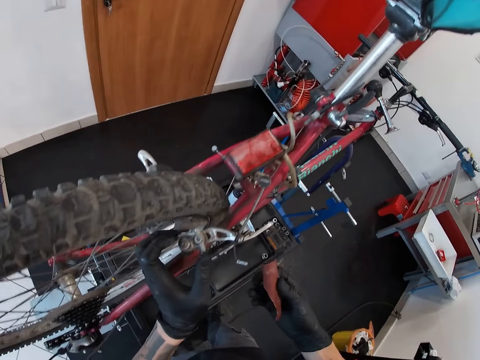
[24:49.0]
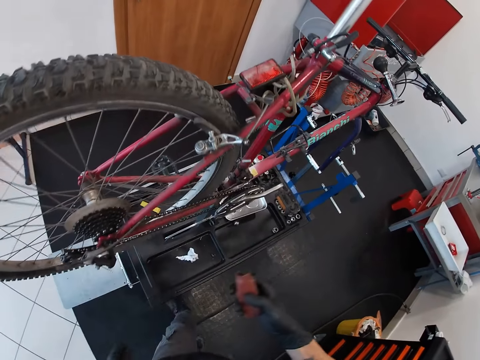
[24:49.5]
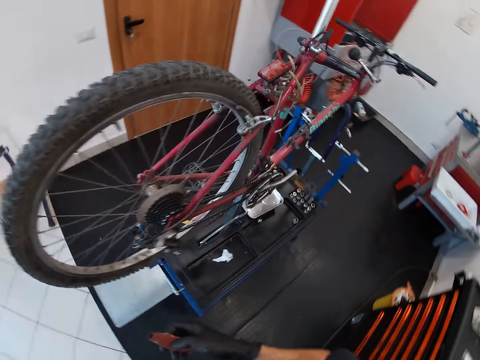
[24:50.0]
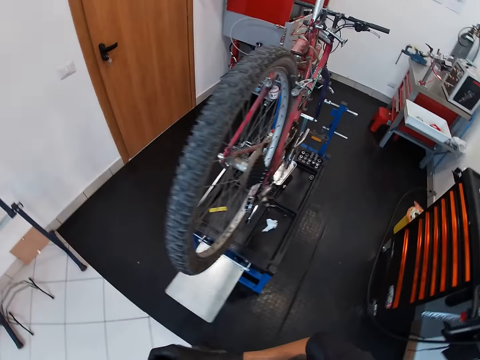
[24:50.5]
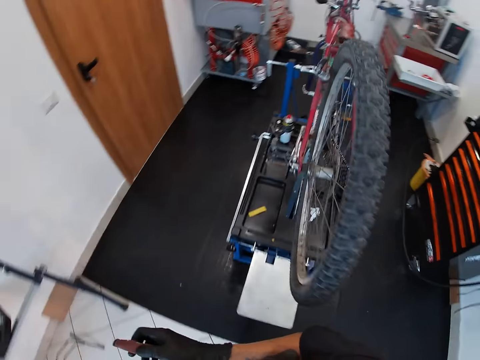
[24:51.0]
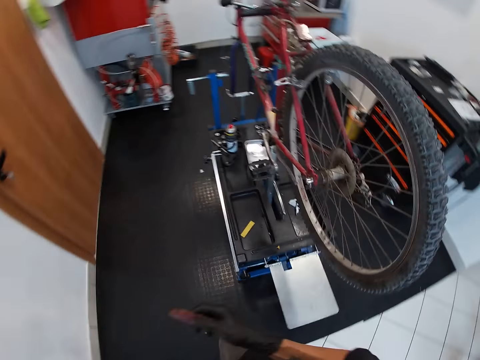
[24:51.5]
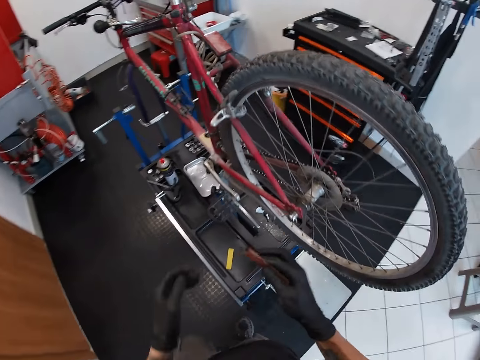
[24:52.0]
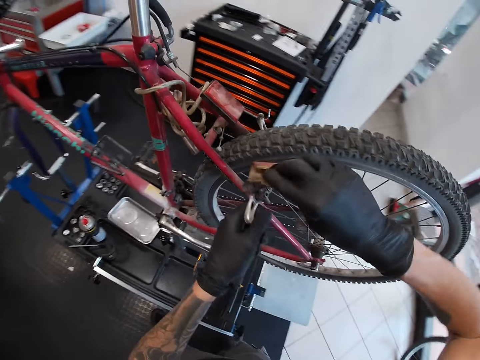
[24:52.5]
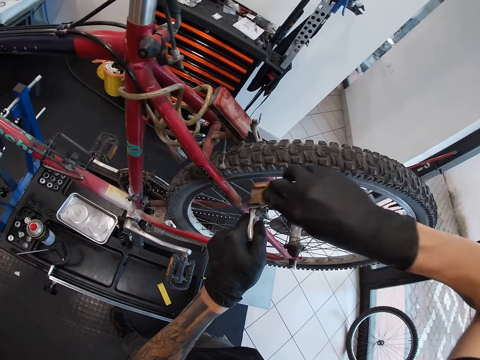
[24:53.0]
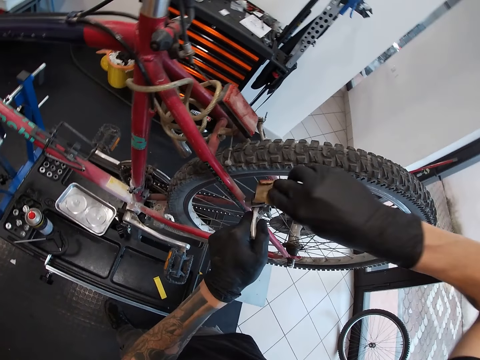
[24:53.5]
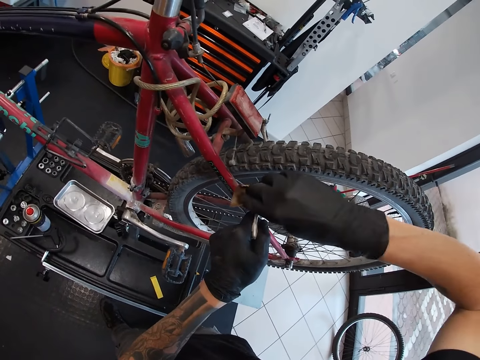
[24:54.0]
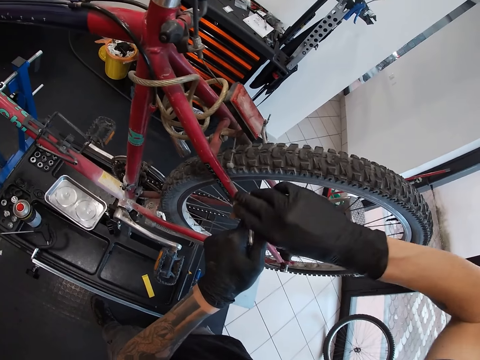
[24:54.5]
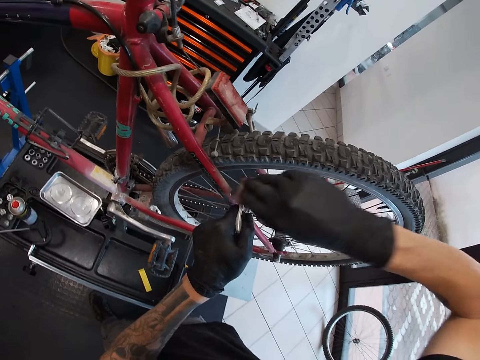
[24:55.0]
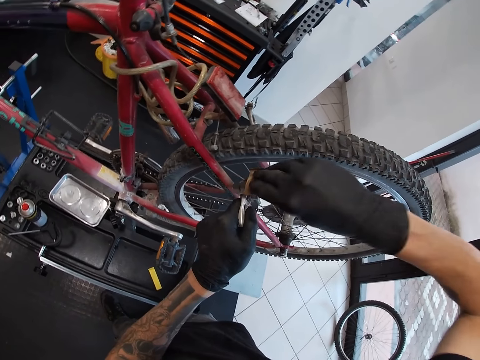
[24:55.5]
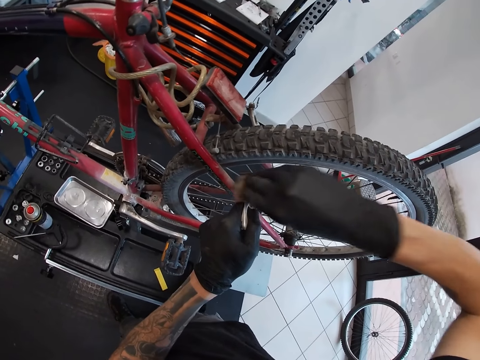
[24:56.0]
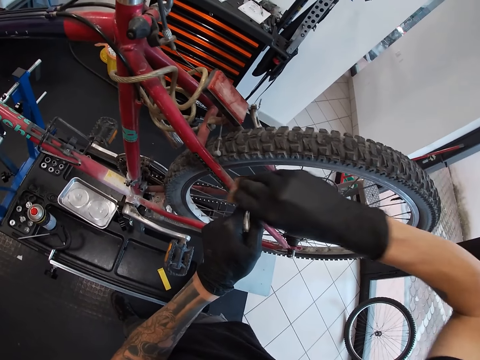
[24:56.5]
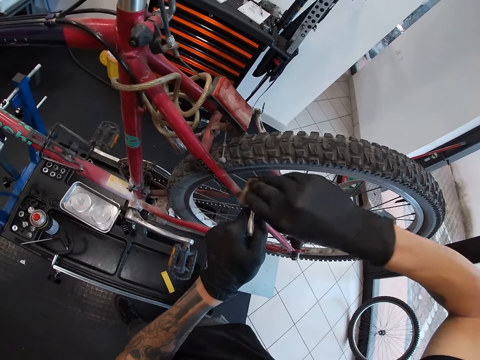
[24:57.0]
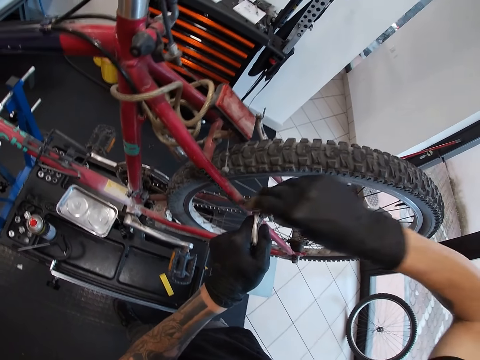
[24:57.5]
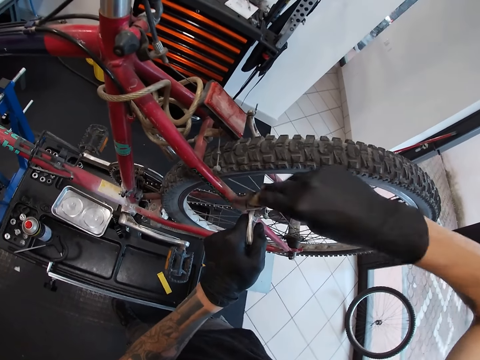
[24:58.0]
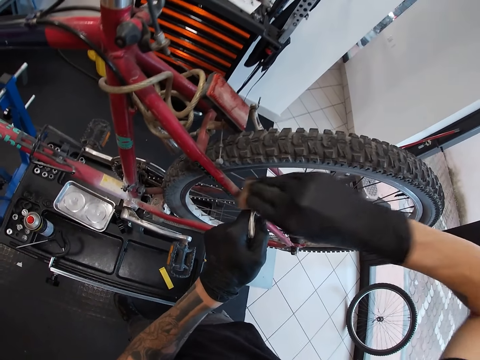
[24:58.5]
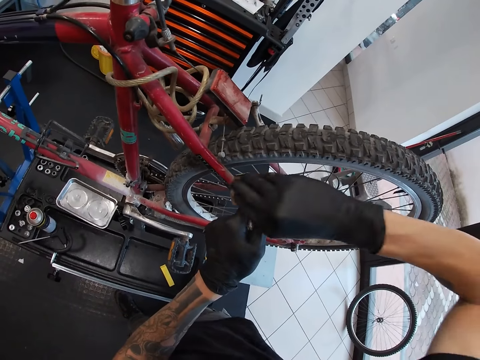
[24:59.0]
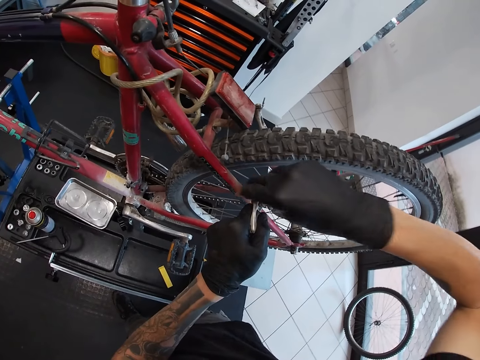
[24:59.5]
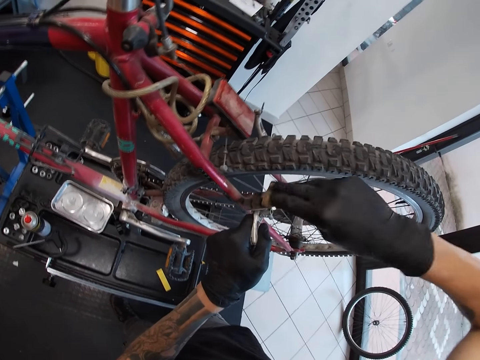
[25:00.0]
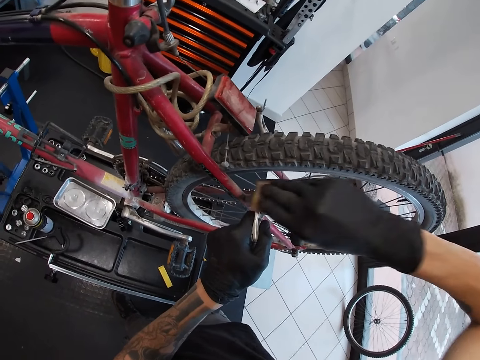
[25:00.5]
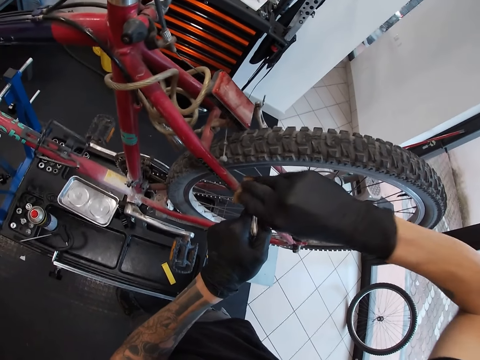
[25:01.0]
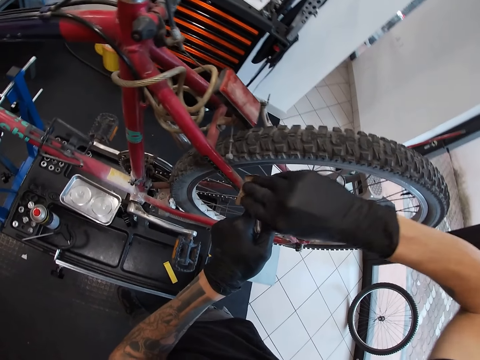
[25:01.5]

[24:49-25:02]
The camera wearer walks. He files the rear brake with the sandpaper with both gloved hands.

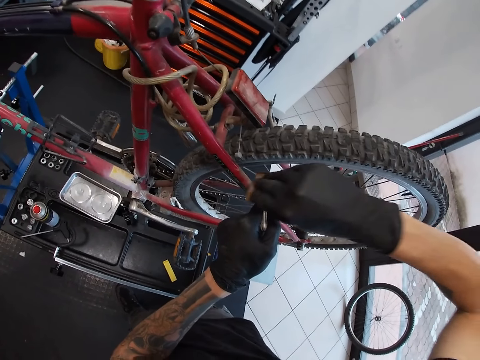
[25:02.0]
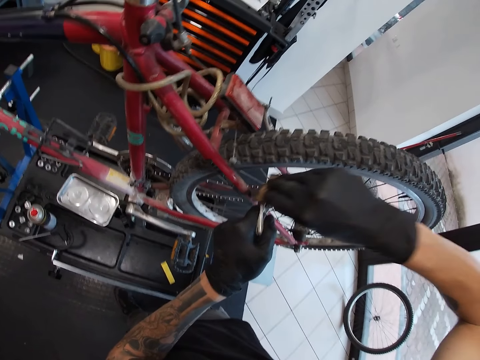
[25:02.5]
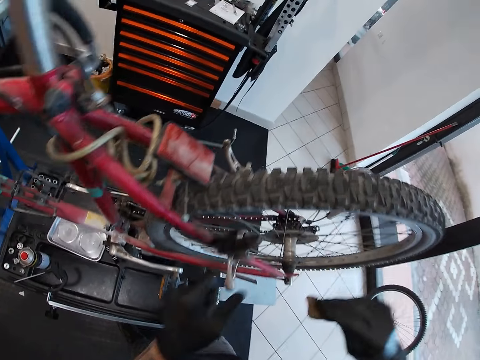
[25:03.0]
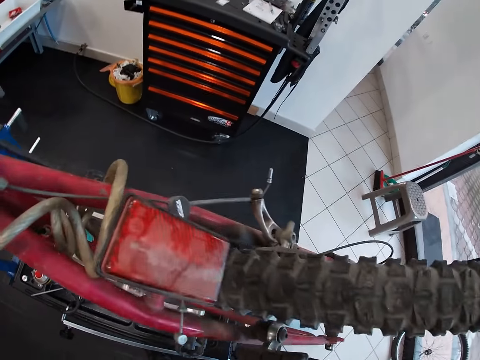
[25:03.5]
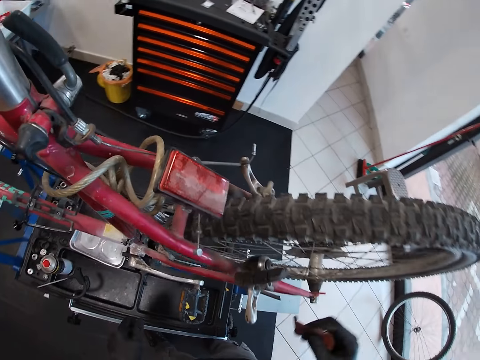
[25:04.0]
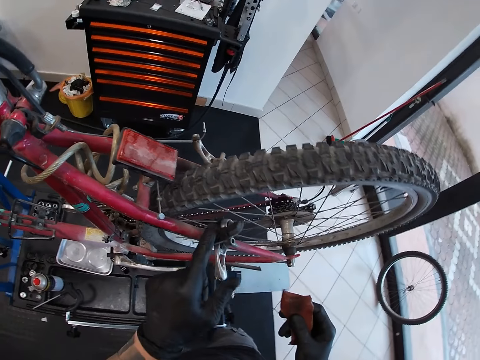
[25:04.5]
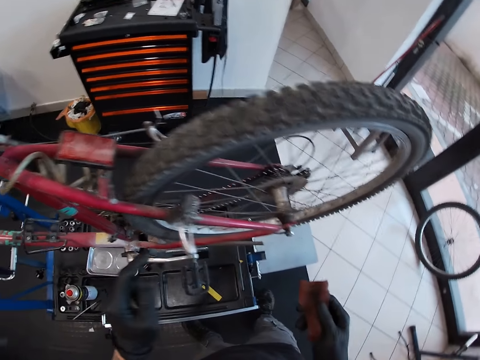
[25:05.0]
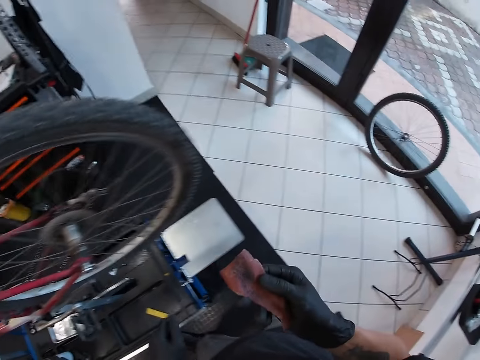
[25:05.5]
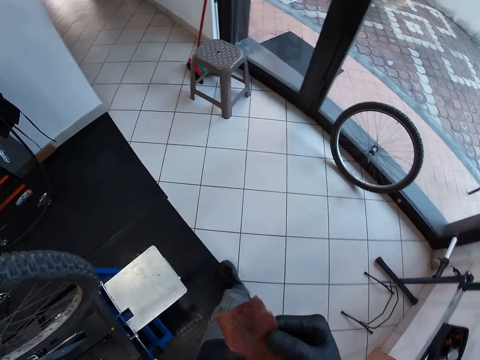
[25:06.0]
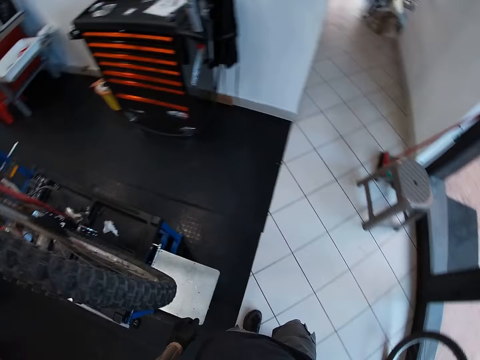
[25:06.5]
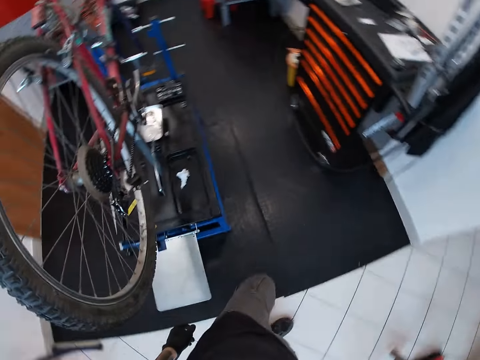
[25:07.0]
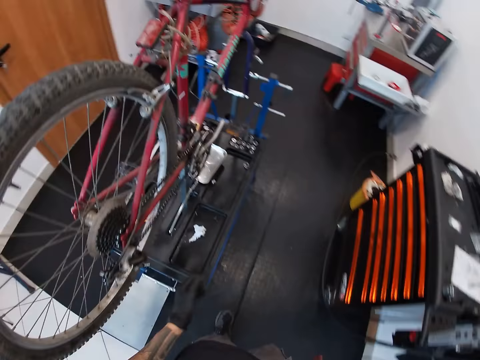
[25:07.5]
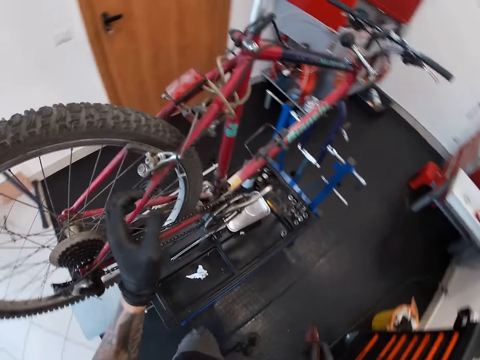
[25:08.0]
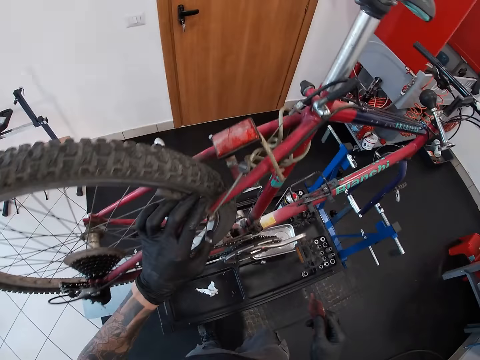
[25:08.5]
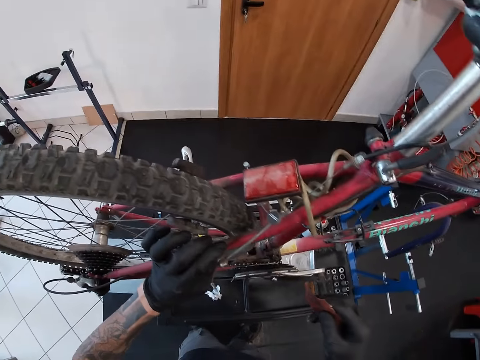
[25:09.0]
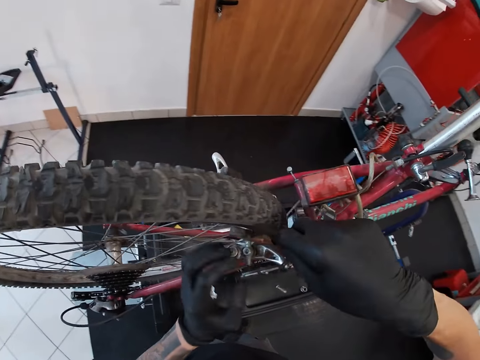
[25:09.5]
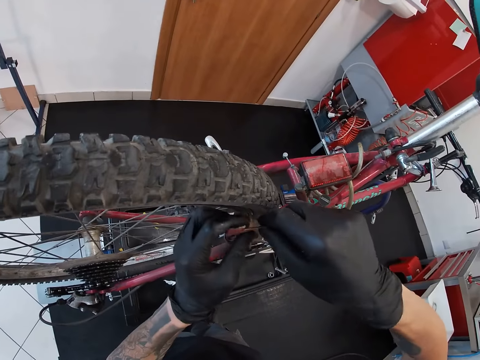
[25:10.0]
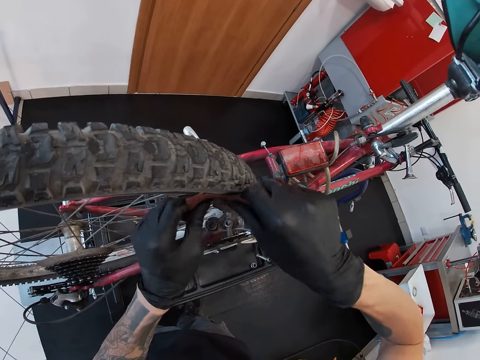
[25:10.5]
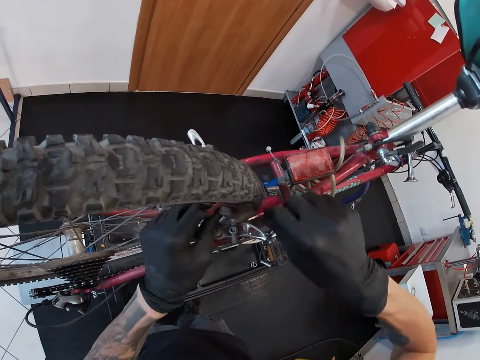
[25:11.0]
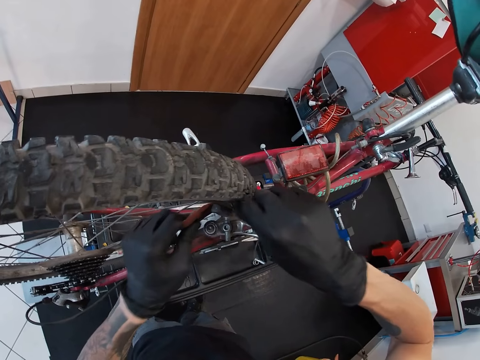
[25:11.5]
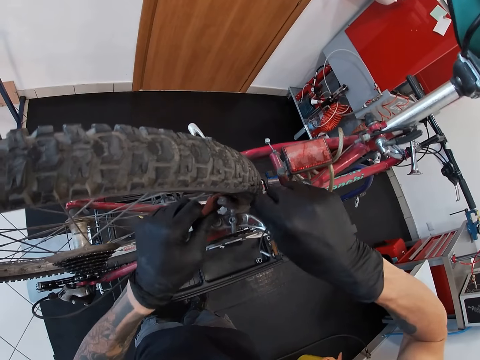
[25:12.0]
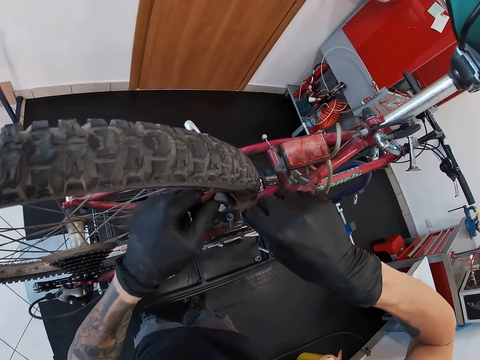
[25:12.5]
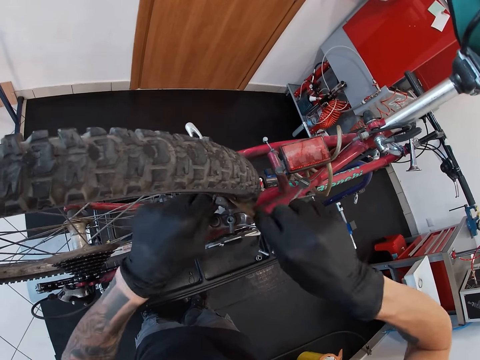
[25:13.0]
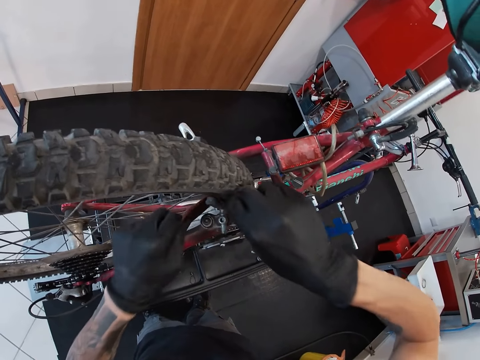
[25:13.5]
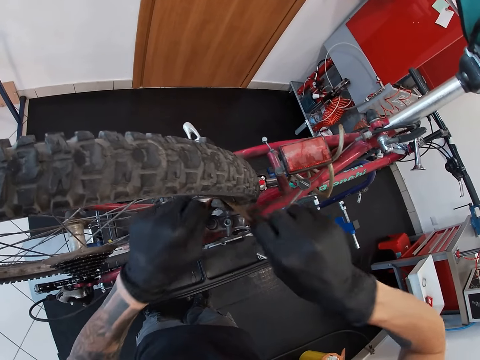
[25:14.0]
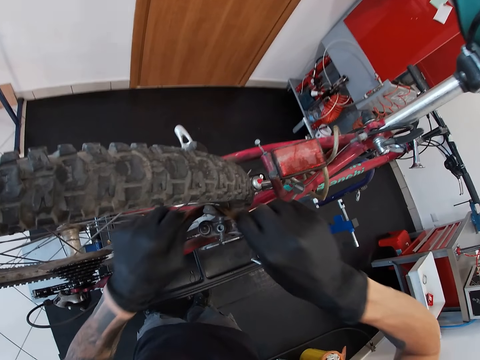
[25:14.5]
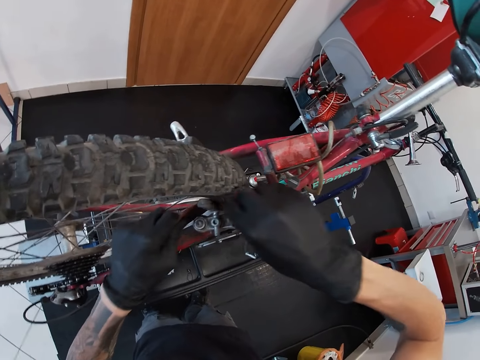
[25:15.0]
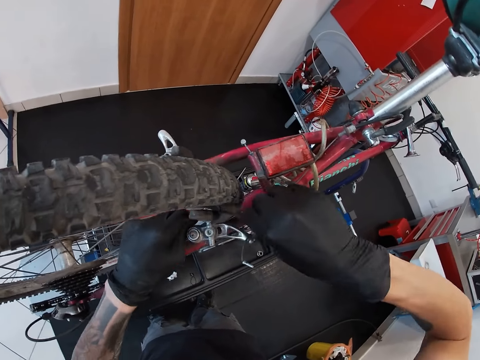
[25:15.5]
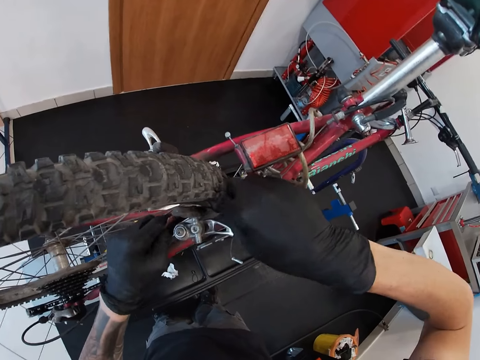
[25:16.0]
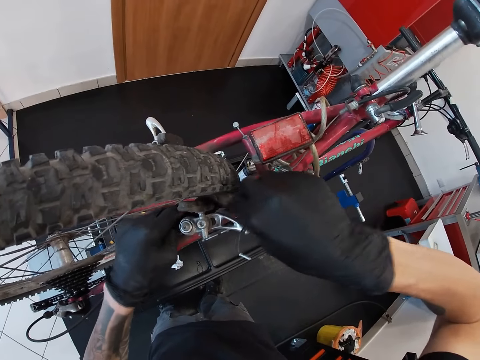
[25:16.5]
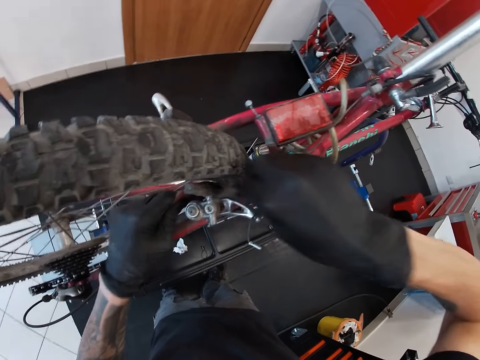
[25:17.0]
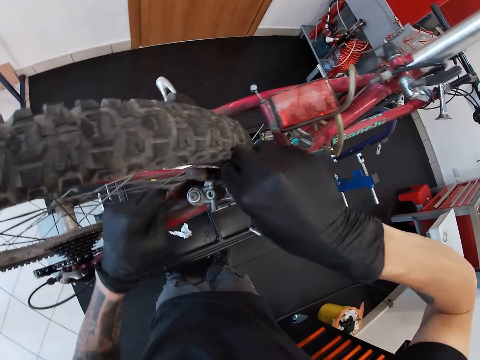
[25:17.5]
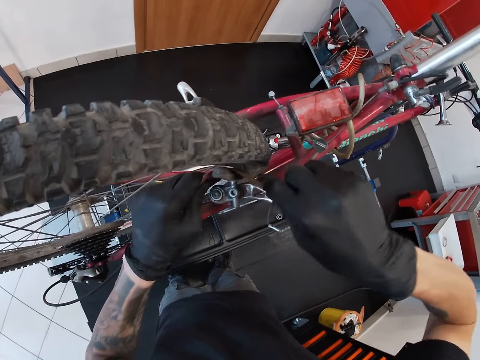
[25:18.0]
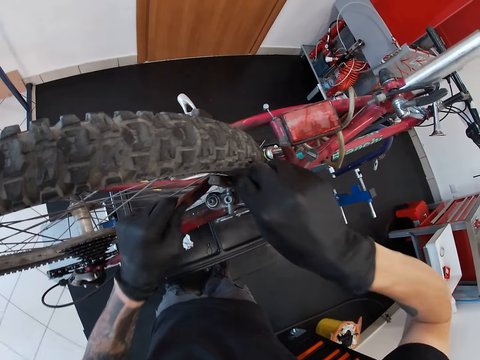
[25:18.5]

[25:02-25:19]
The camera wearer touches the rear brake with his left gloved hand. He walks. He touches the rear brake with his left gloved hand. He files the rear brake with the sandpaper with both gloved hands.
